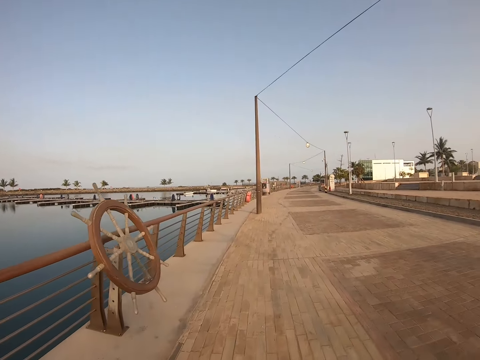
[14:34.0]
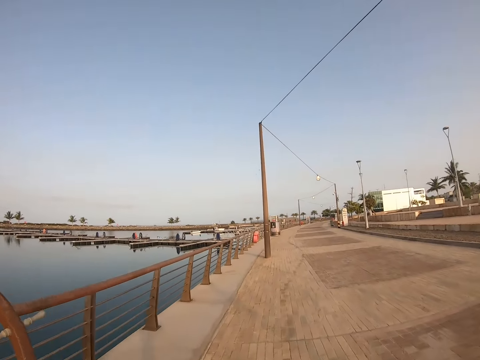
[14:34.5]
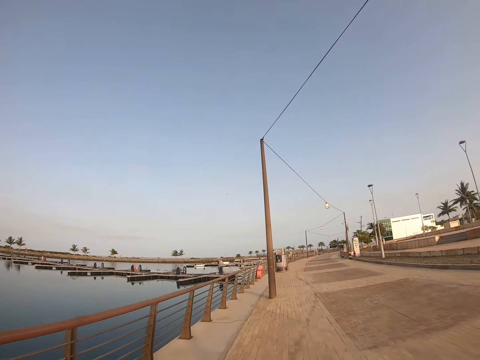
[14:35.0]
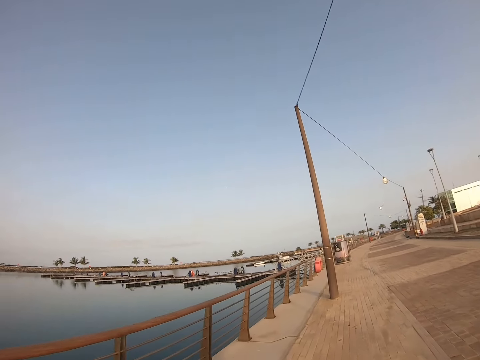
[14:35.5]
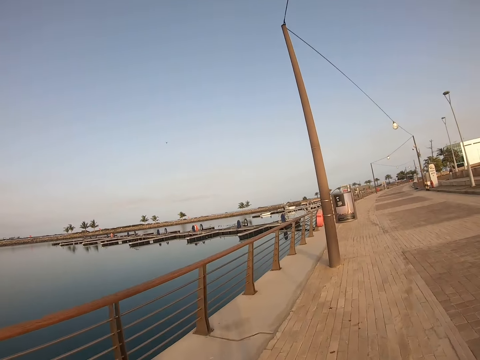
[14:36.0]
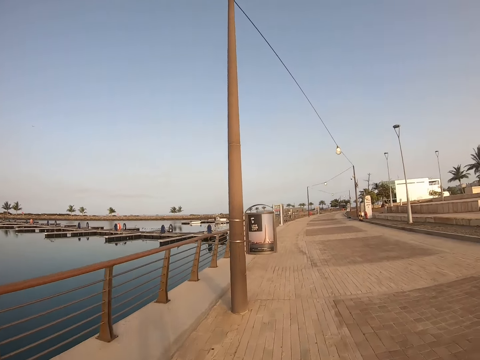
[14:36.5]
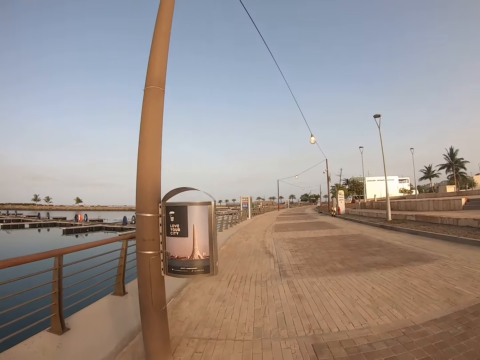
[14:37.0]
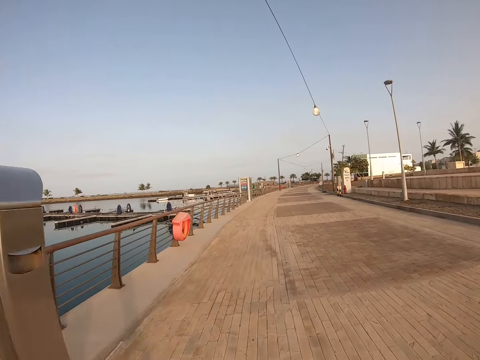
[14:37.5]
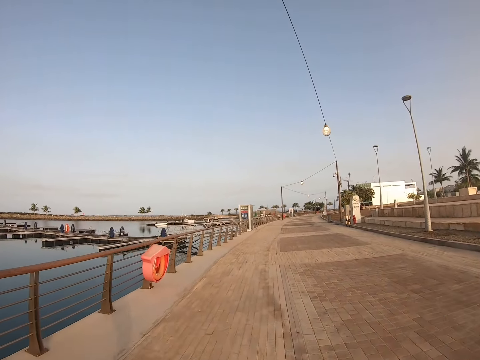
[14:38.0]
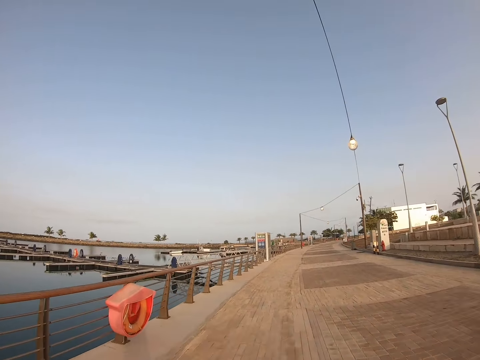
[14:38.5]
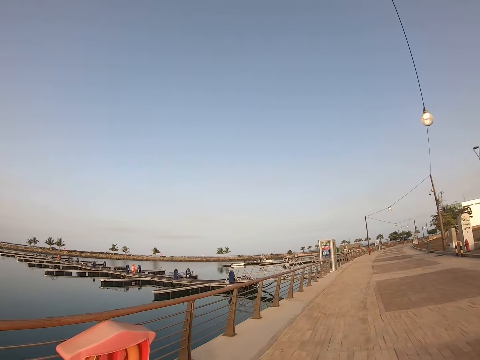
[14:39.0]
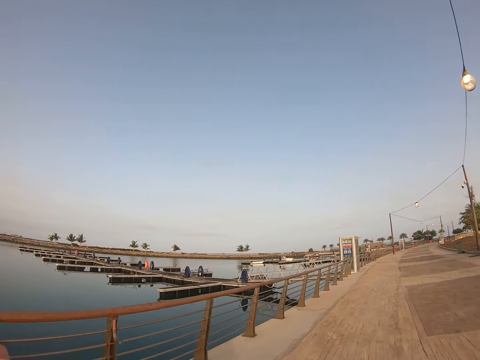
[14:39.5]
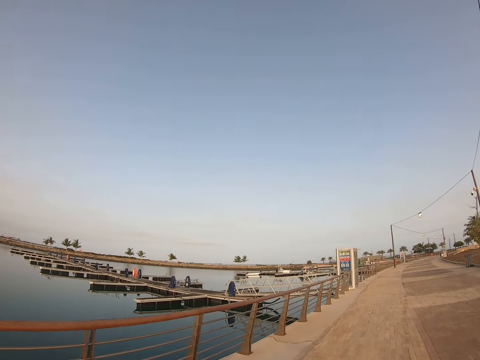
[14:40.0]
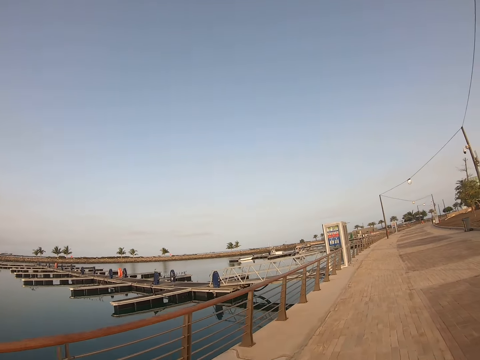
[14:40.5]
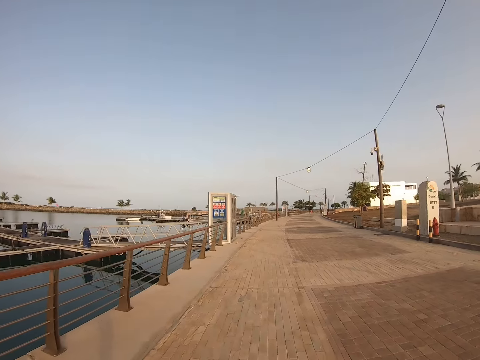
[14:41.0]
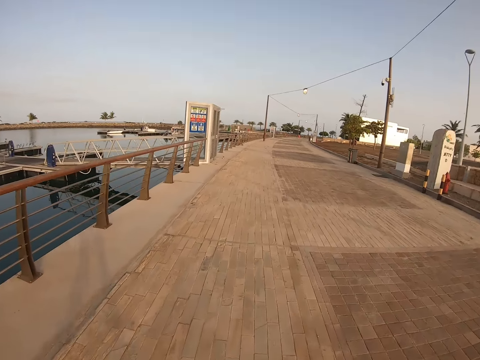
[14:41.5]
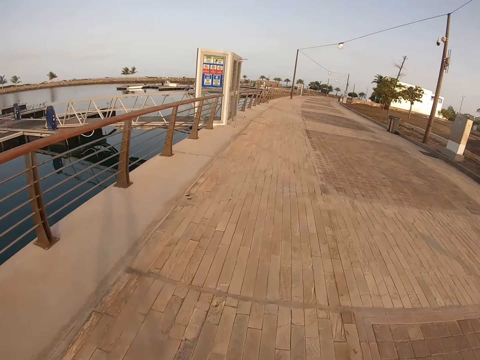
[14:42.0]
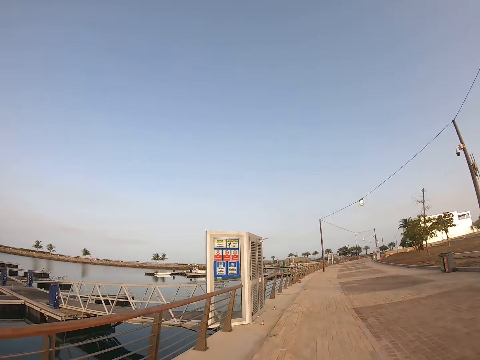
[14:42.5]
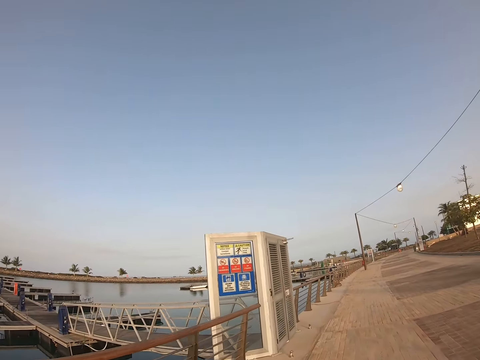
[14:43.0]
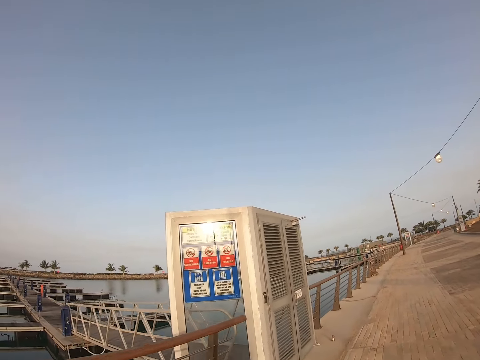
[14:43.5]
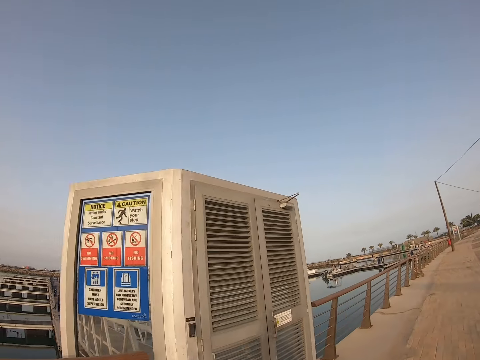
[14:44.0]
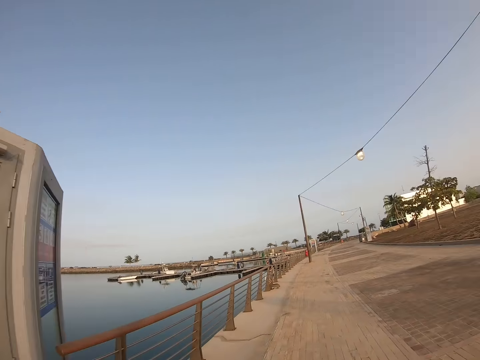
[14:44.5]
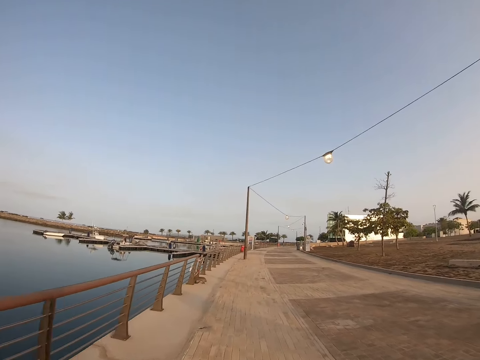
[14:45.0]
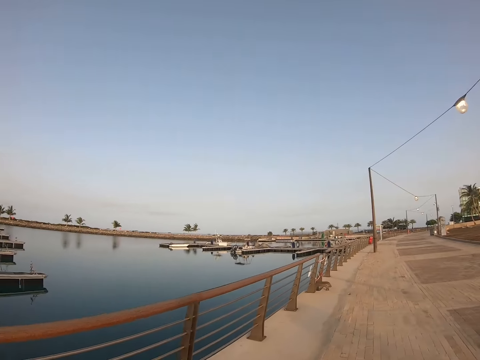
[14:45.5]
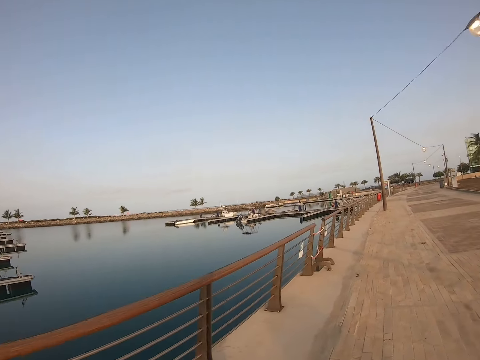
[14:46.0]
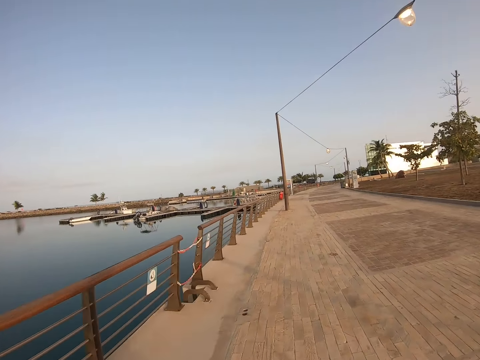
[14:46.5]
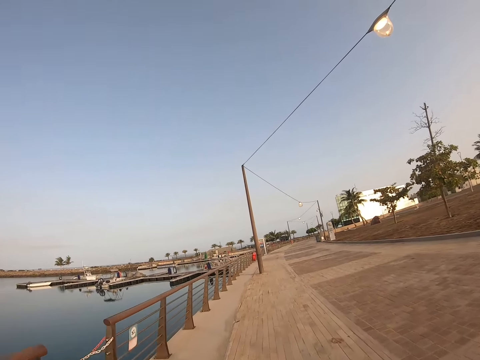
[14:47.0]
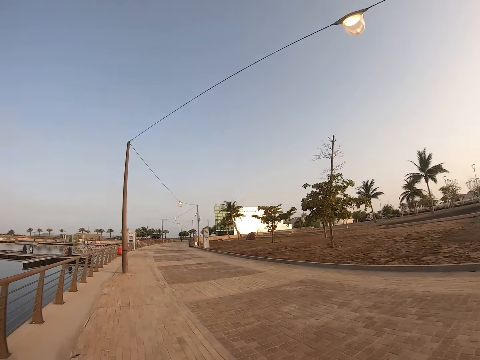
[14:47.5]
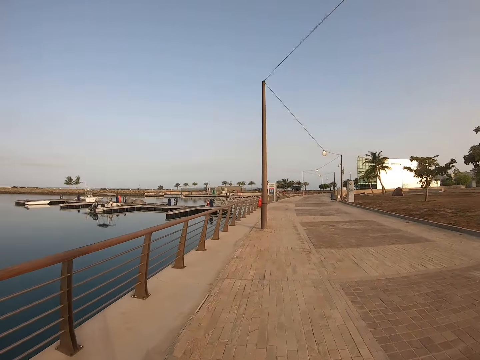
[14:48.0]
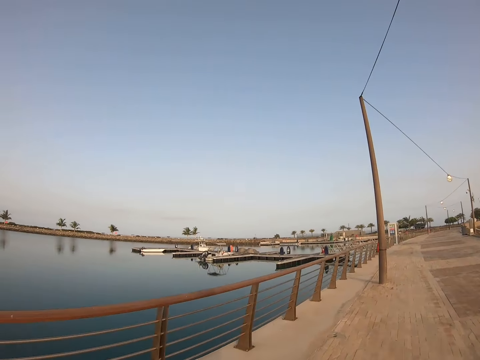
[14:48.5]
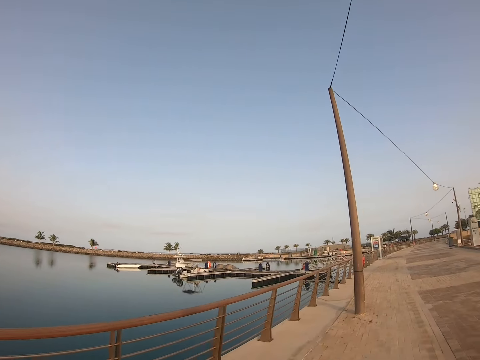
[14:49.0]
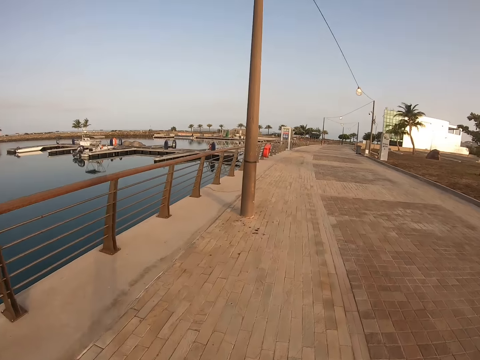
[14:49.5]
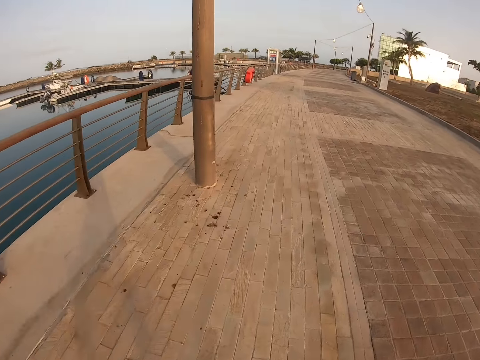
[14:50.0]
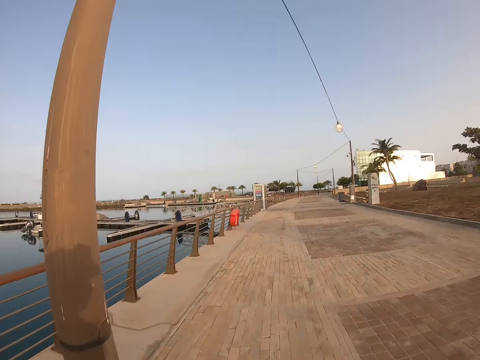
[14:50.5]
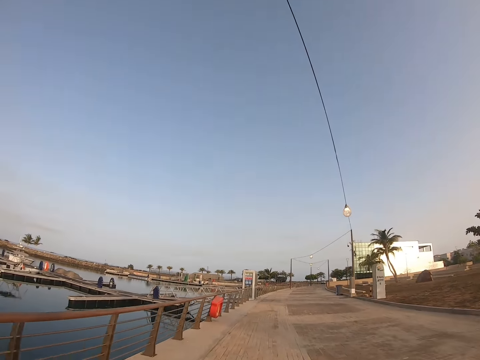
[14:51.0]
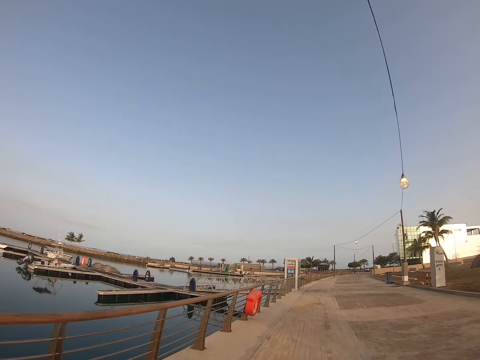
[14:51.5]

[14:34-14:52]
The camera wearer runs on the pavement. They look around. They run on the pavement. They look around. They run on the pavement.

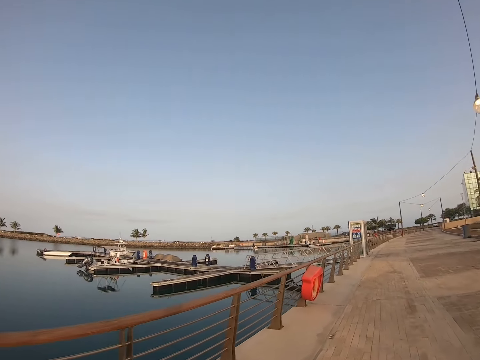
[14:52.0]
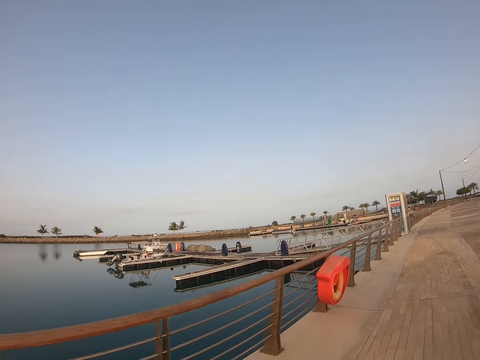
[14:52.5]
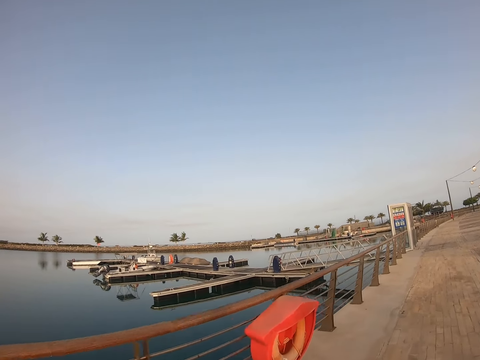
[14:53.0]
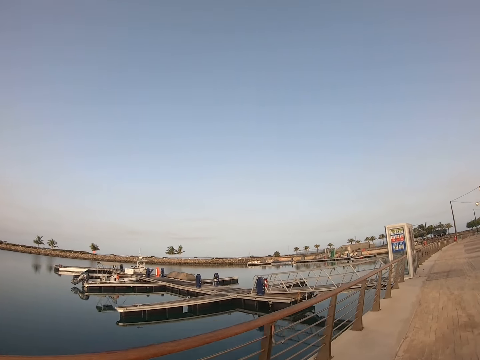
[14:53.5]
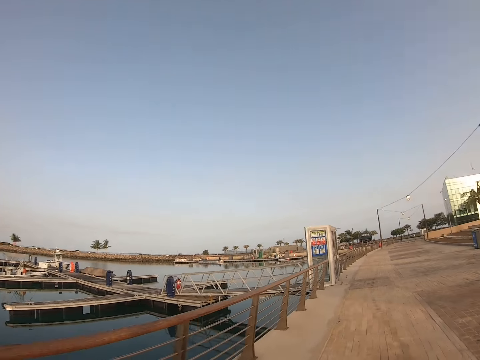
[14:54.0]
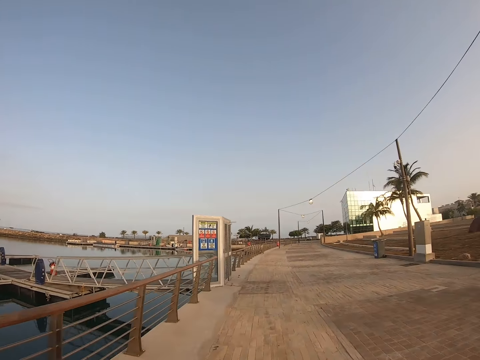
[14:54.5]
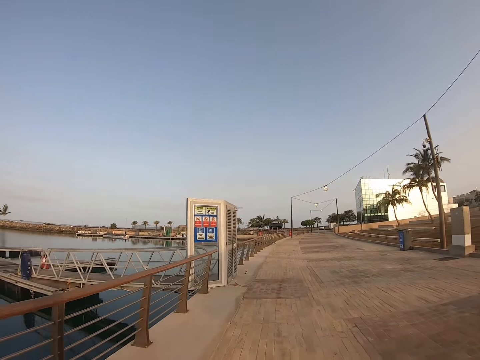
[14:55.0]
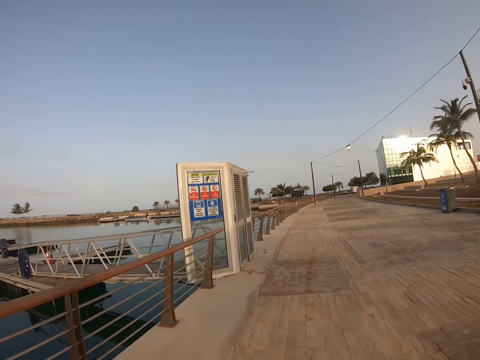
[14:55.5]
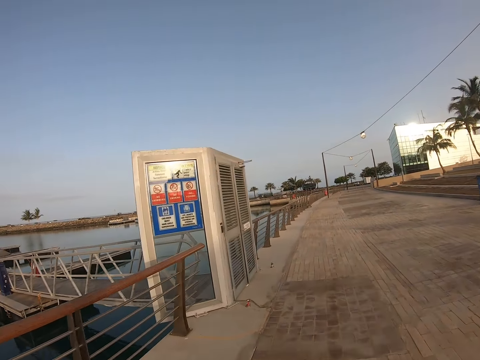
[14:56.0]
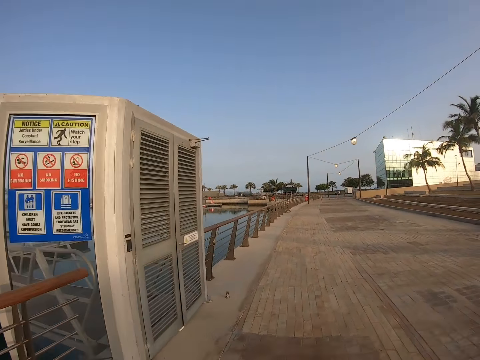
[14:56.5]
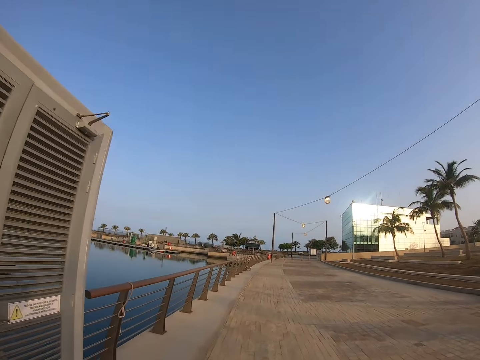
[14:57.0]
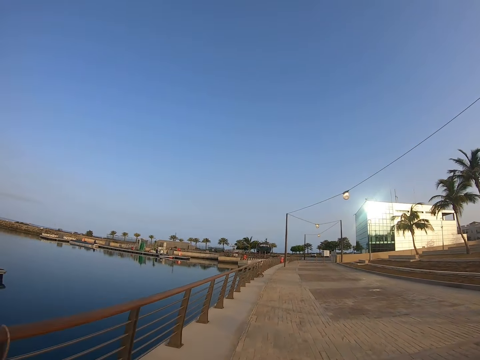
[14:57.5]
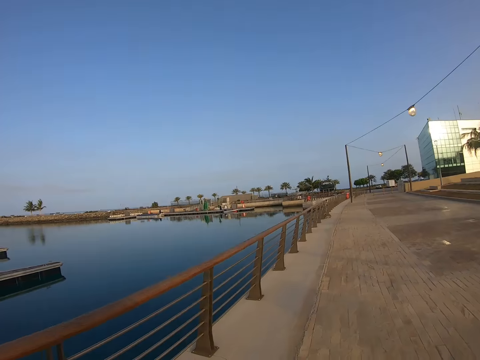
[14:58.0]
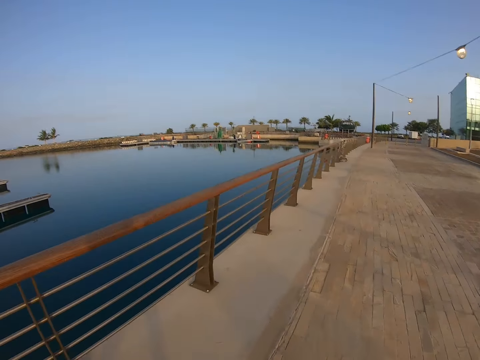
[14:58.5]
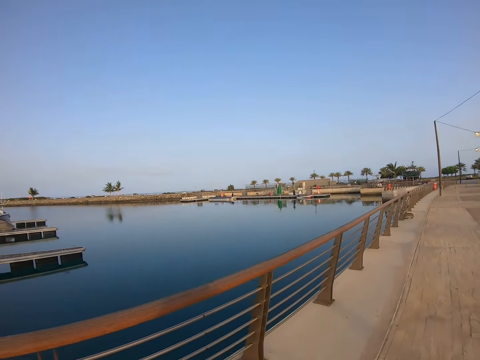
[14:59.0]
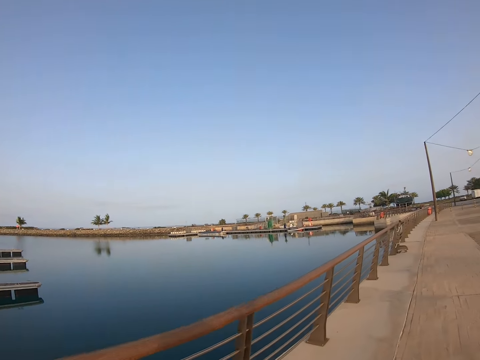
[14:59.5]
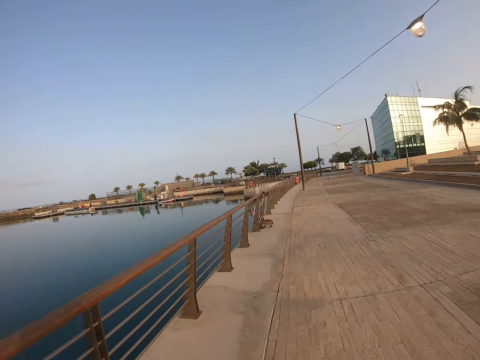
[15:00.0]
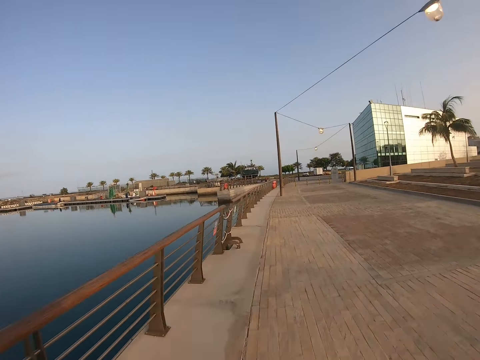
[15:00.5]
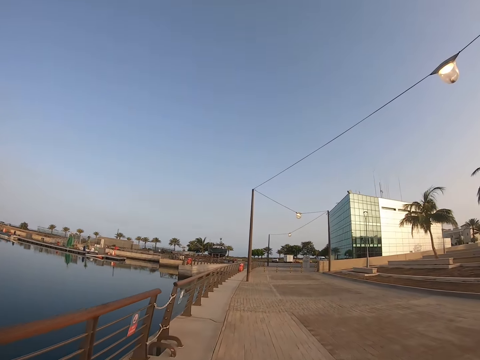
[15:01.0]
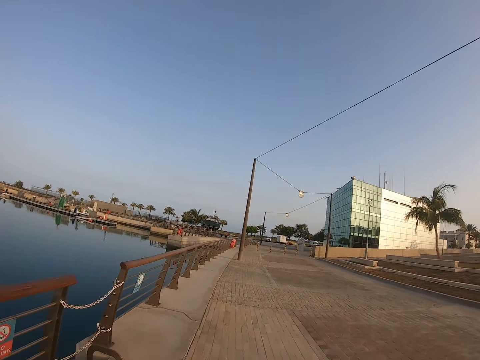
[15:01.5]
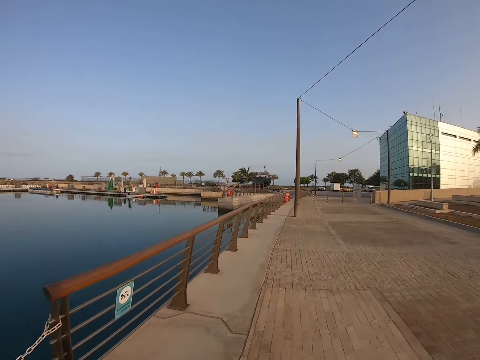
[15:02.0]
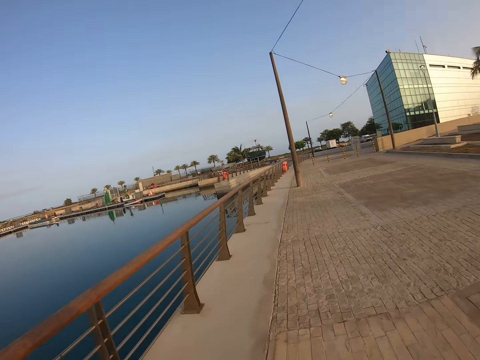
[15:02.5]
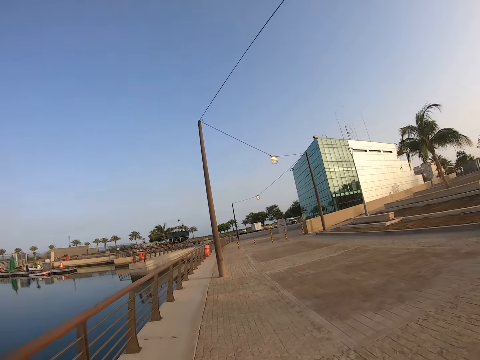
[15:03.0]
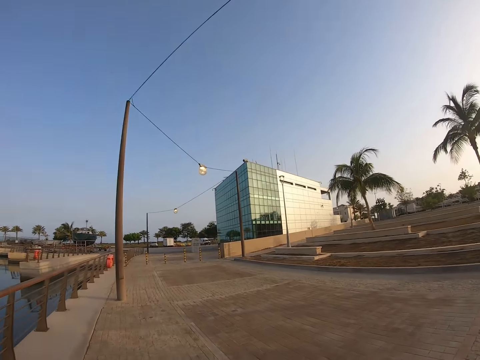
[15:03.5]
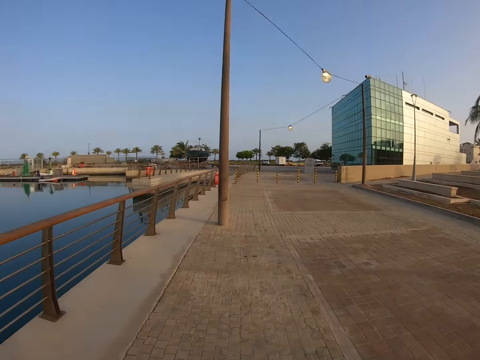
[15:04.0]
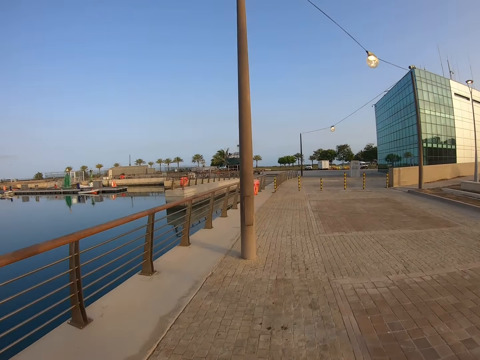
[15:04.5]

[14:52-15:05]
The camera wearer looks around. They run on the pavement. They look around. They run on the pavement.
